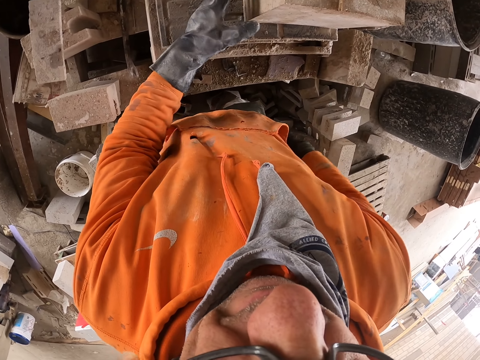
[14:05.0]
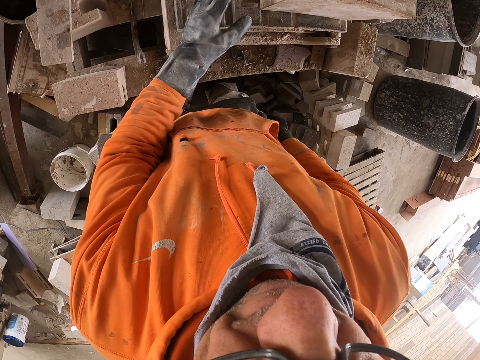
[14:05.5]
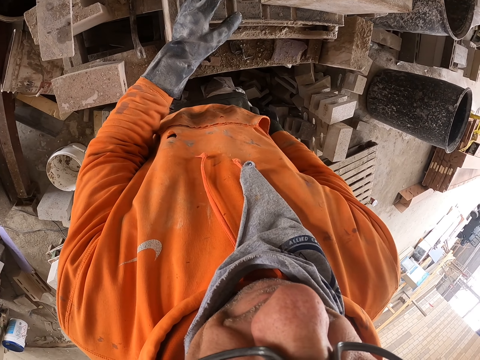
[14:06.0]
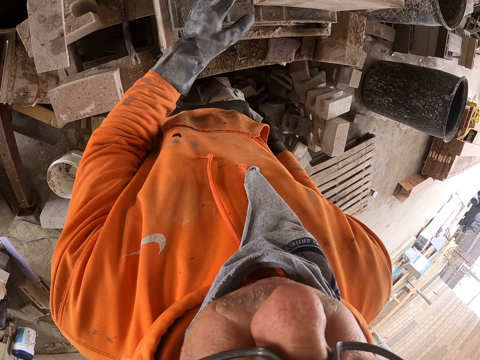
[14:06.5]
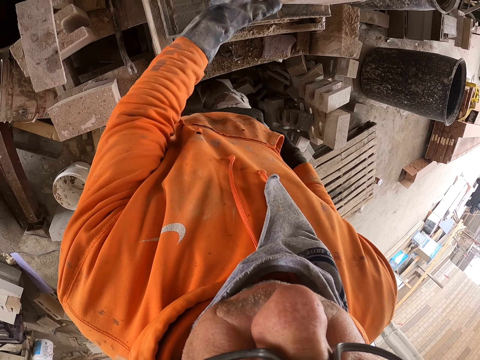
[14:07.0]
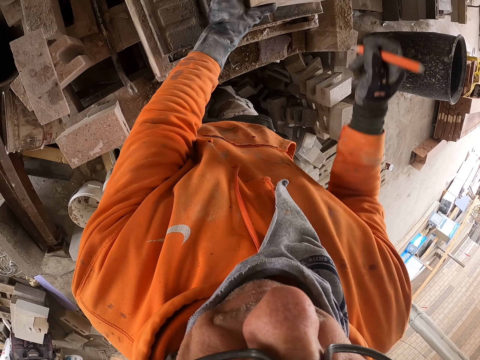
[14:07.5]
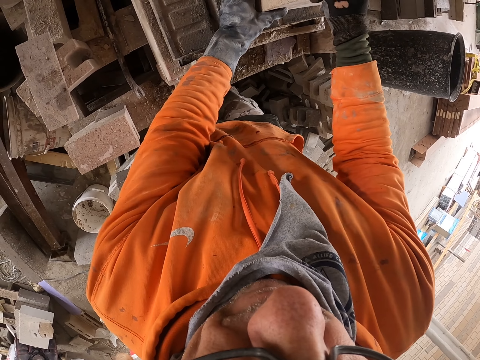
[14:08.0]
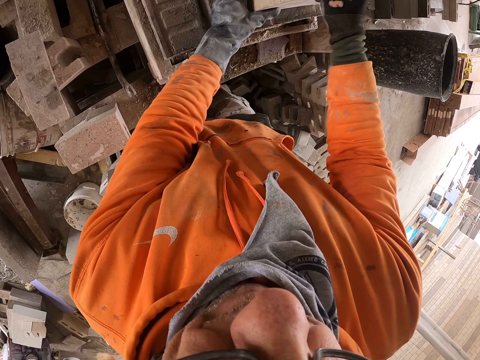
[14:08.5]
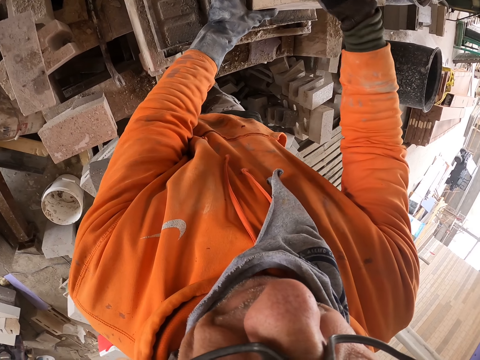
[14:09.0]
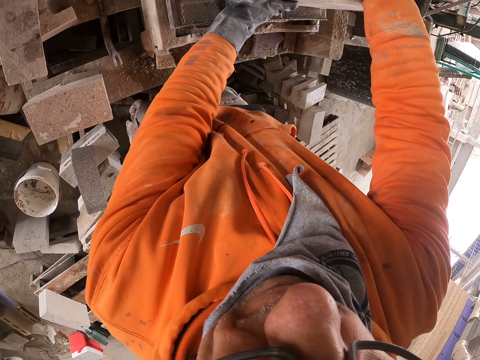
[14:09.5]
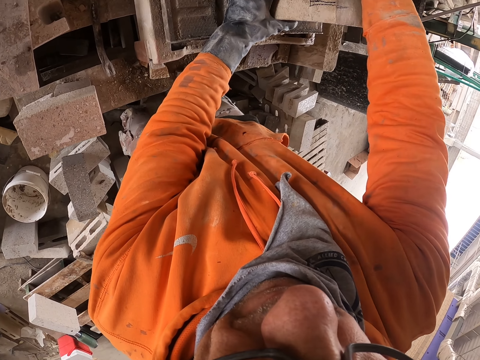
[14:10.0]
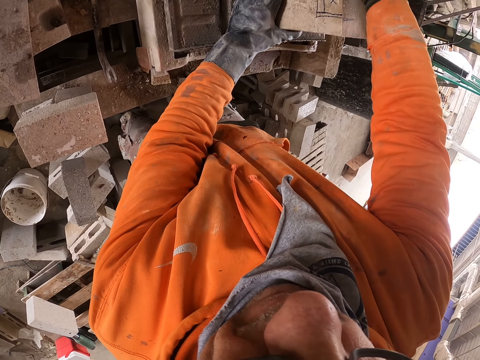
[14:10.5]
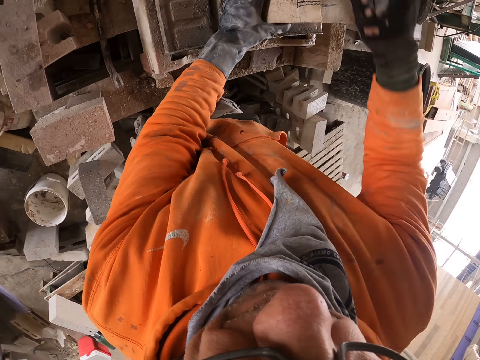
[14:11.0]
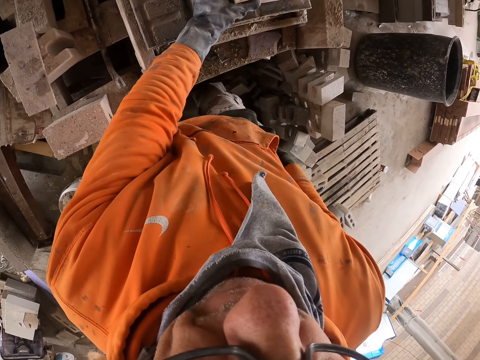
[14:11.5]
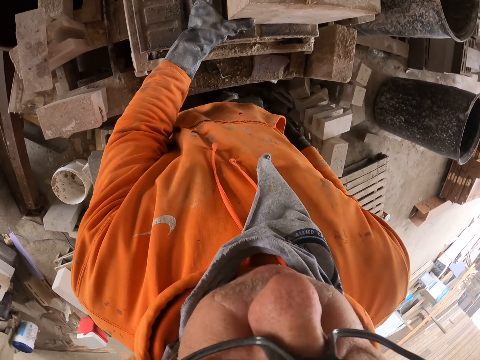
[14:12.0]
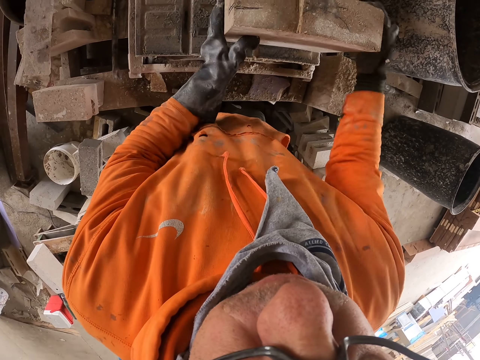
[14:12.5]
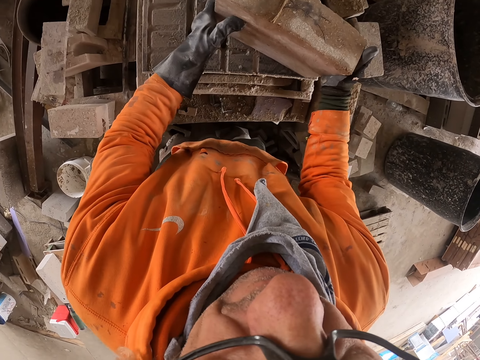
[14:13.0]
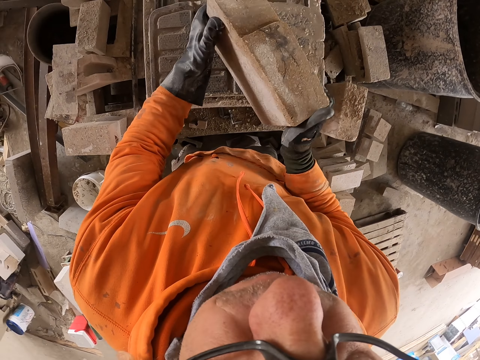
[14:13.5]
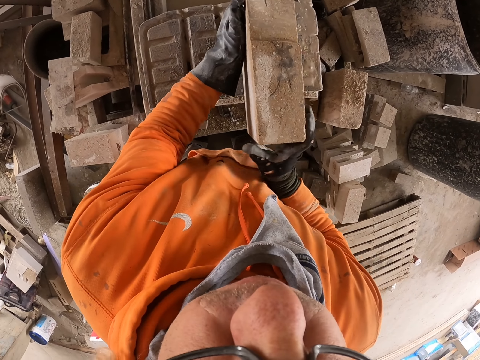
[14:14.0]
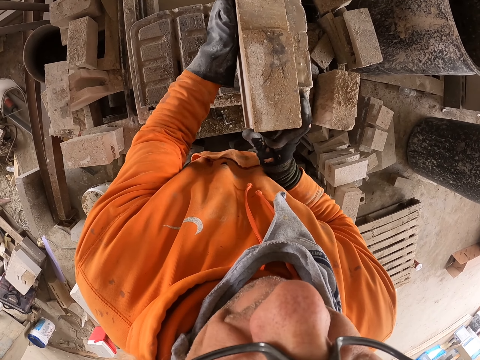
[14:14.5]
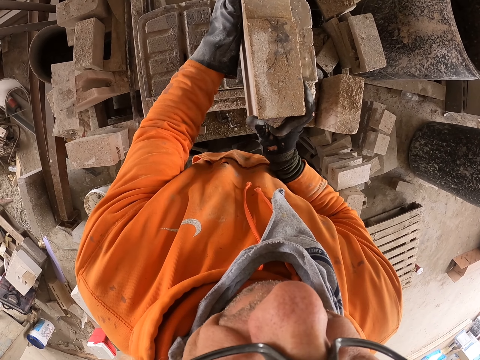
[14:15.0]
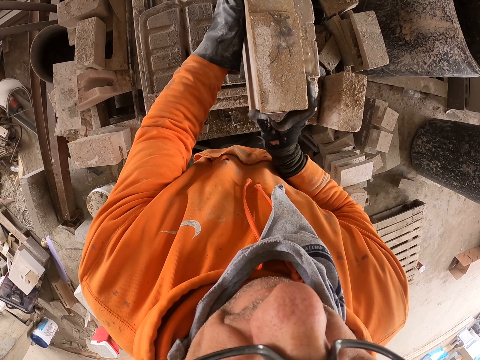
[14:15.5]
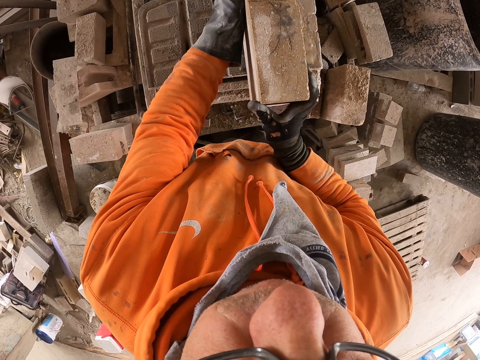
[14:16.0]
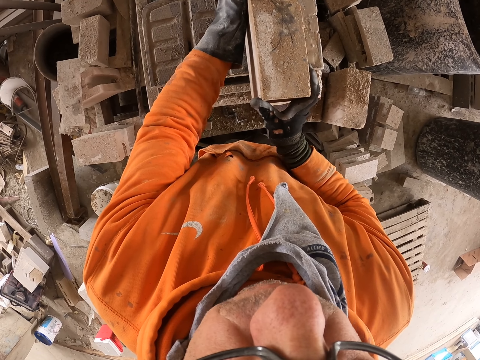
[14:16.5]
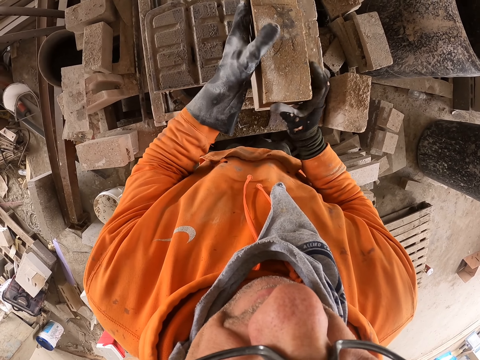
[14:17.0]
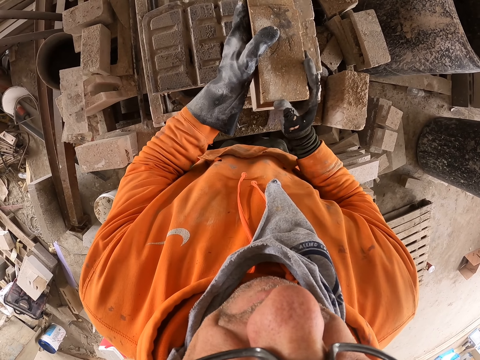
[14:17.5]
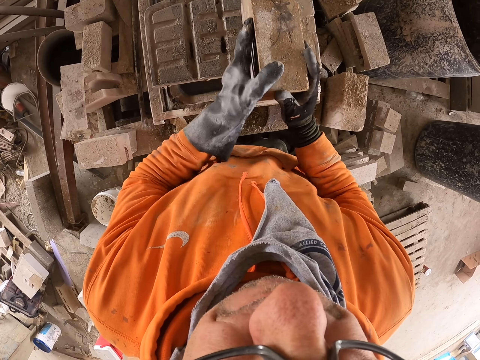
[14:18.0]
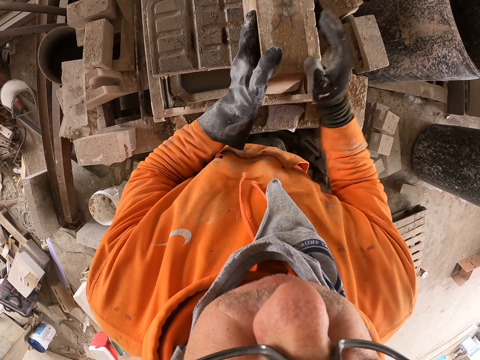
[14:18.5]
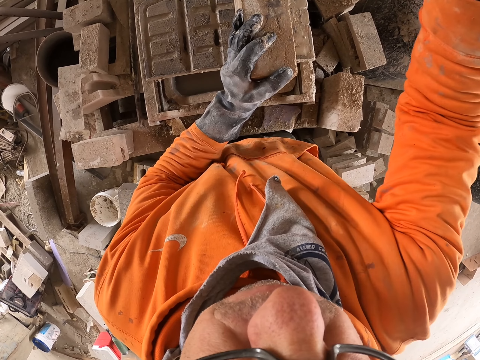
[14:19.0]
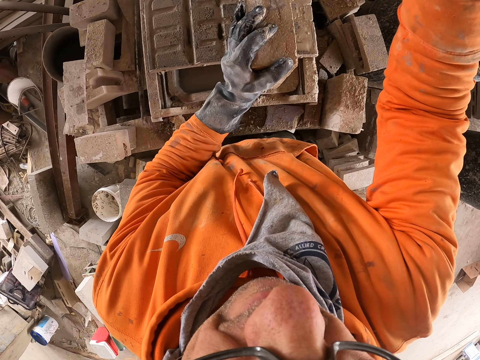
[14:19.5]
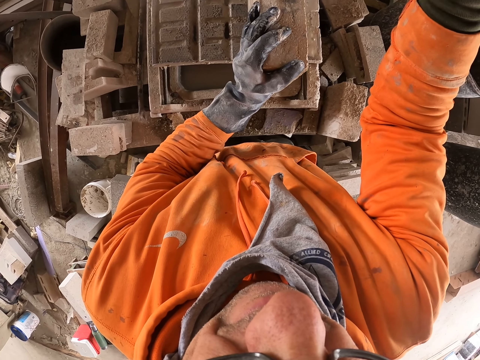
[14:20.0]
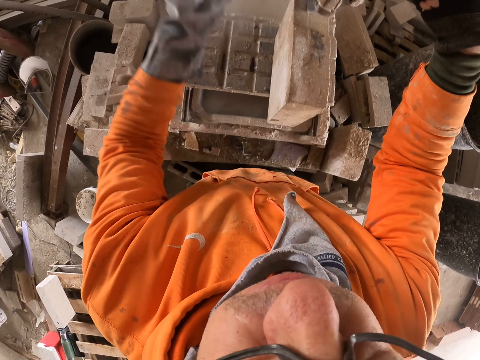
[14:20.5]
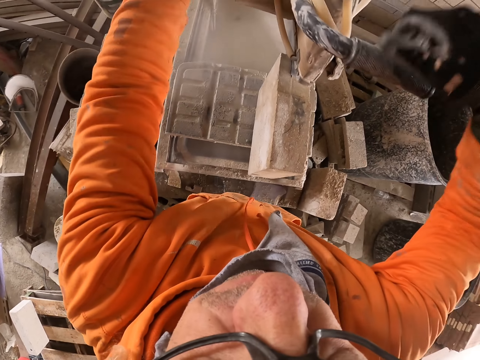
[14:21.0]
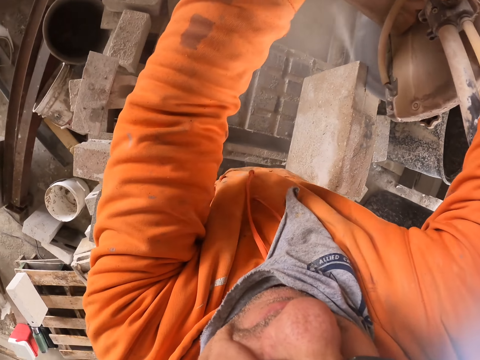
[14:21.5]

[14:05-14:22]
The camera wearer cuts the brick with the brick cutting machine. He takes the highlighter or pen from his pocket. He marks the brick with the pen. He puts the highlighter in his pocket. He turns the brick stone. He cuts the brick with the brick cutting machine.

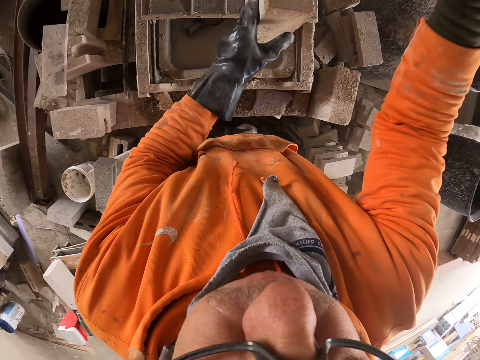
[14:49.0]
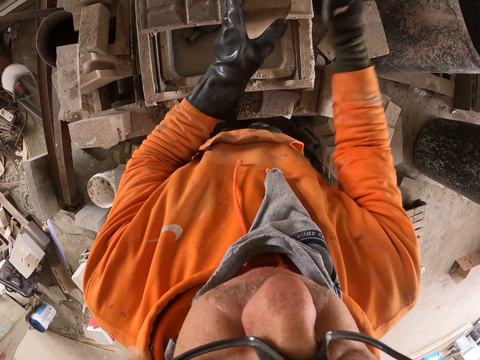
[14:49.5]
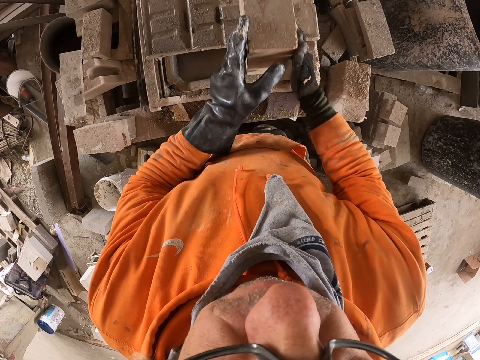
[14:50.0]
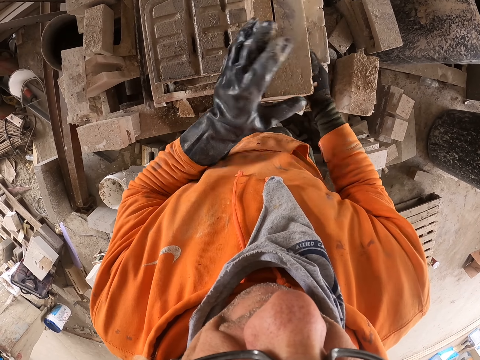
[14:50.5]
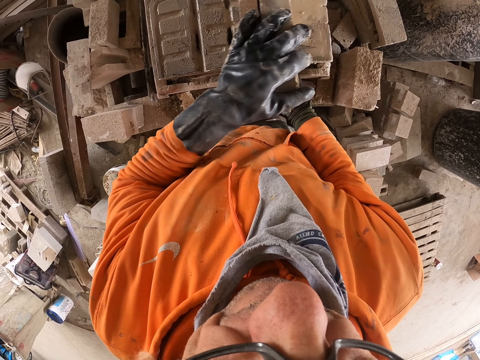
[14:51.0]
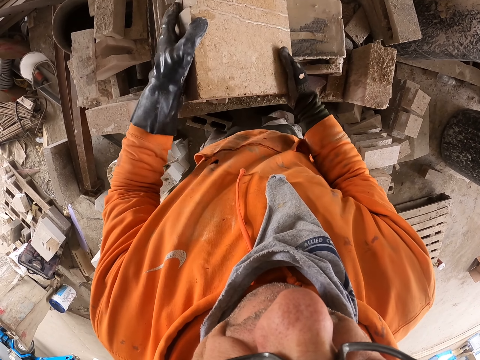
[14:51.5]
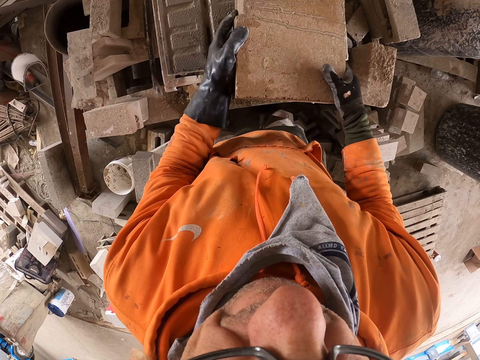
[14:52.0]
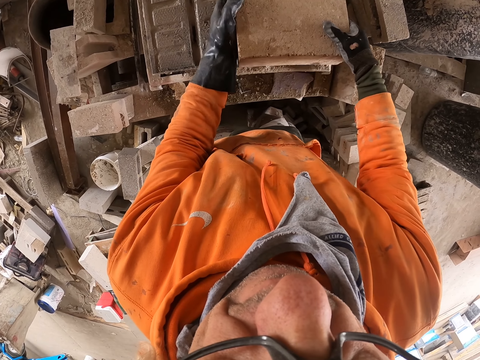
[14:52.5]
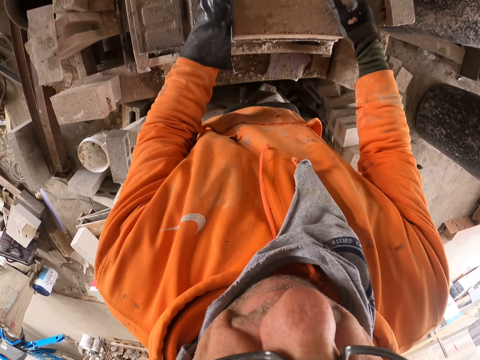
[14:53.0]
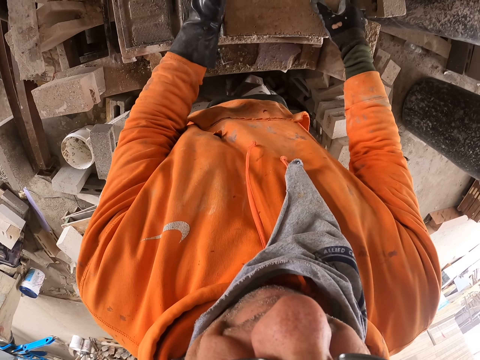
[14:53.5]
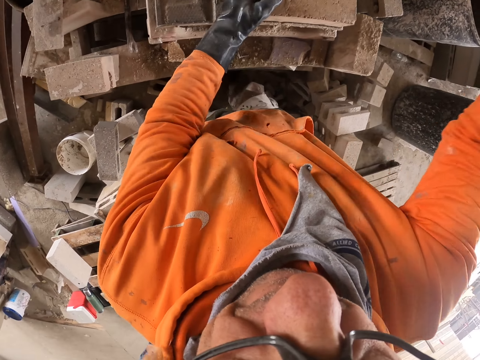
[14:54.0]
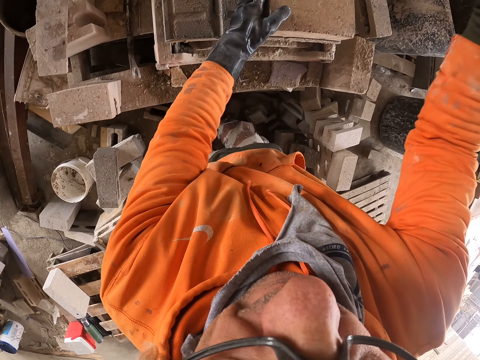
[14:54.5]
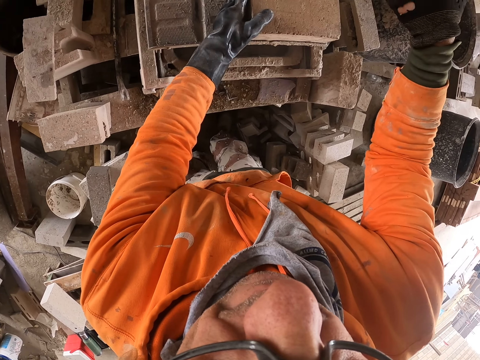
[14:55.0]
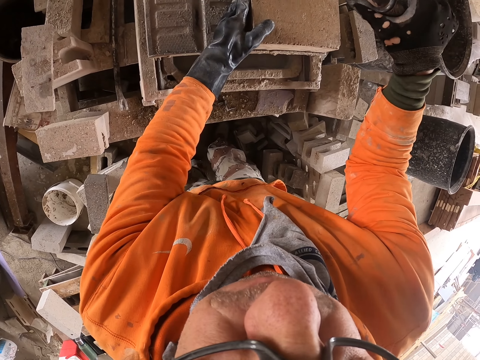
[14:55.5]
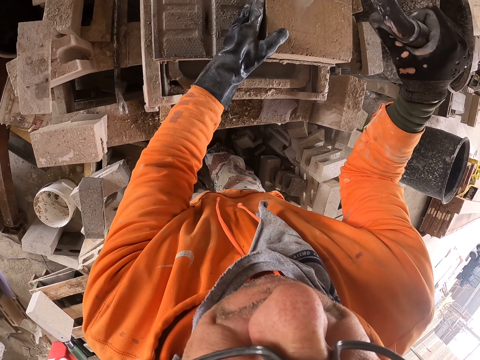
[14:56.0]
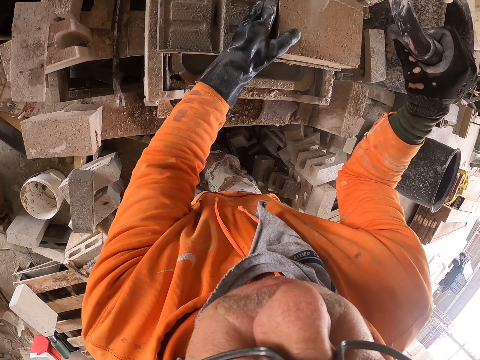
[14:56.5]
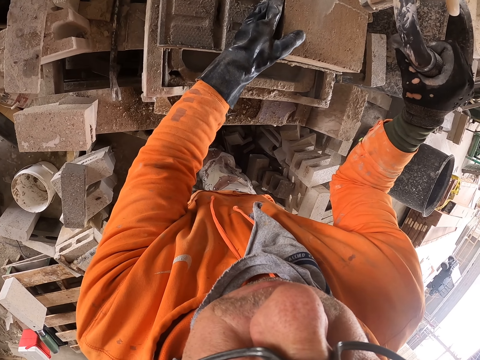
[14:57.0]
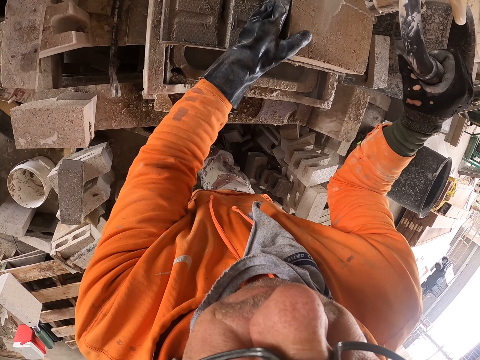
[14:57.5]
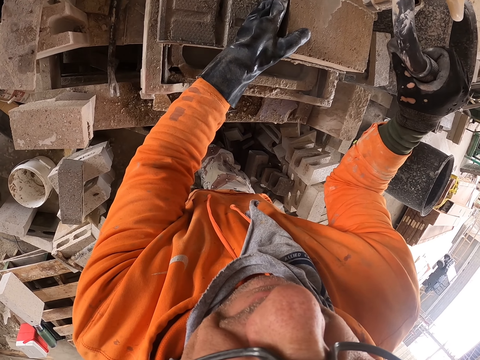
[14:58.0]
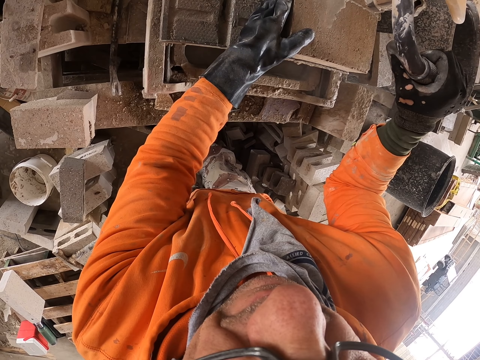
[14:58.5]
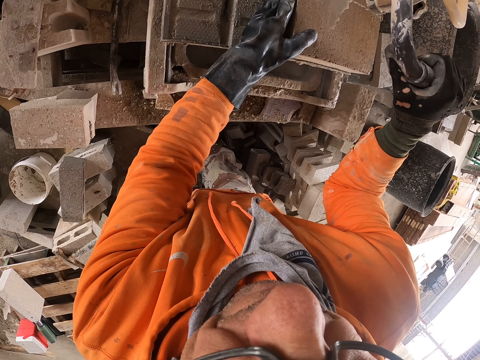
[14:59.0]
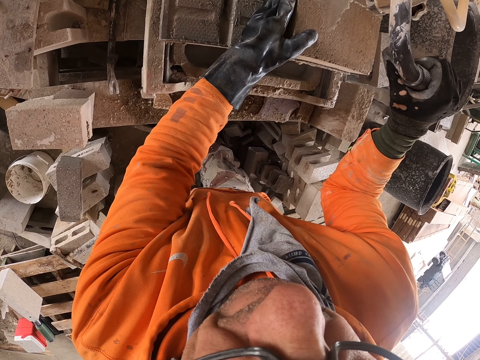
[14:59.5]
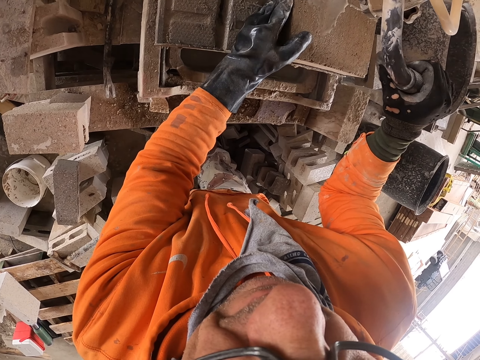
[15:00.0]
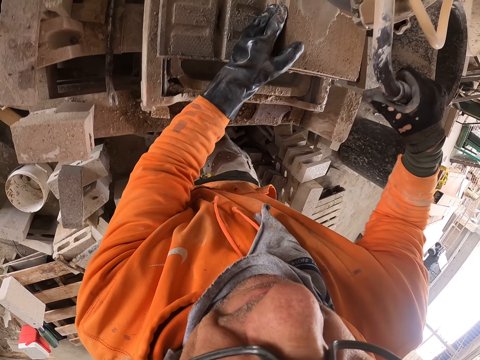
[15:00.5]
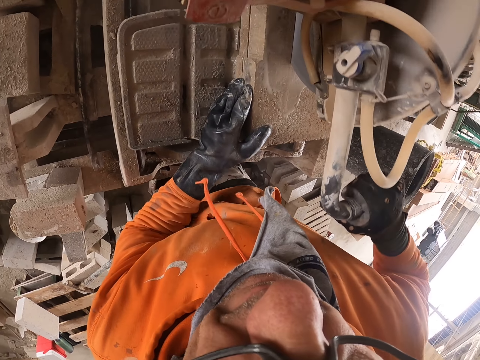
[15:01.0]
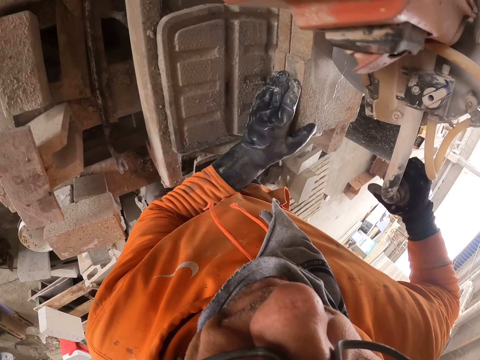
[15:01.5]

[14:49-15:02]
The camera wearer turns the brick stone. They cut the brick.
